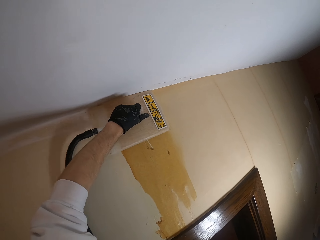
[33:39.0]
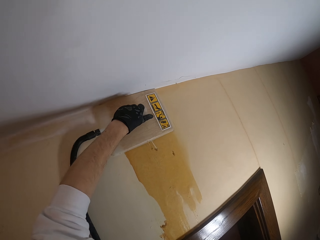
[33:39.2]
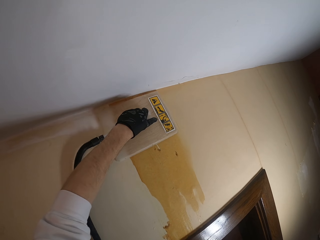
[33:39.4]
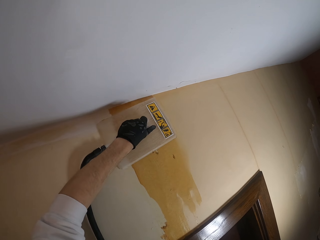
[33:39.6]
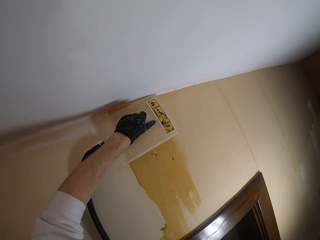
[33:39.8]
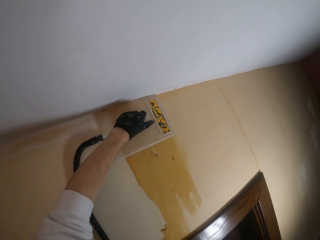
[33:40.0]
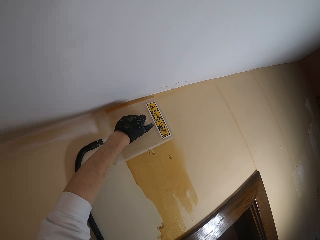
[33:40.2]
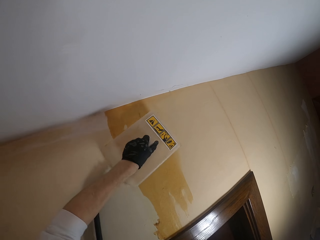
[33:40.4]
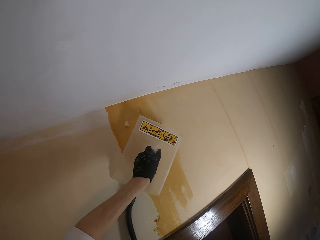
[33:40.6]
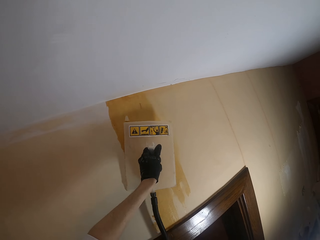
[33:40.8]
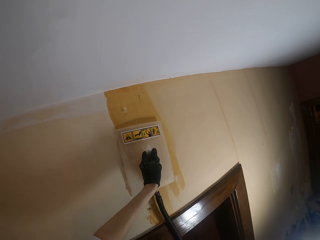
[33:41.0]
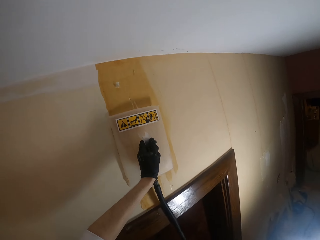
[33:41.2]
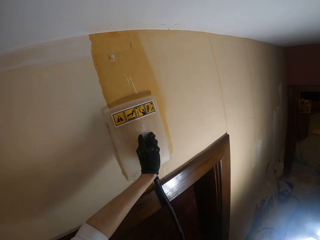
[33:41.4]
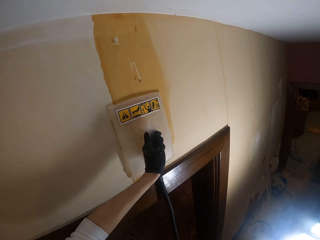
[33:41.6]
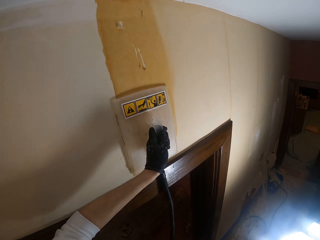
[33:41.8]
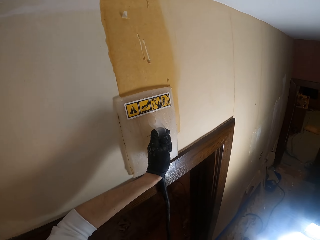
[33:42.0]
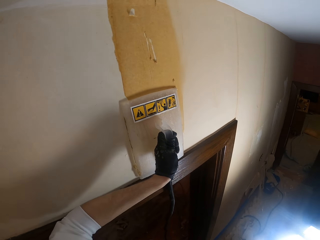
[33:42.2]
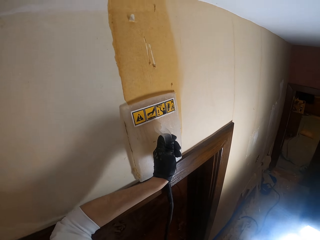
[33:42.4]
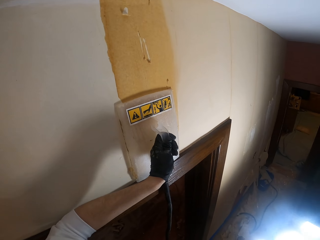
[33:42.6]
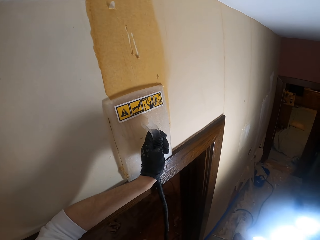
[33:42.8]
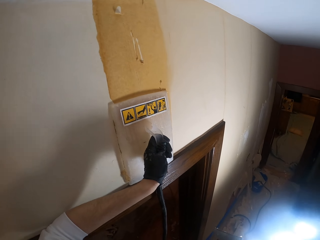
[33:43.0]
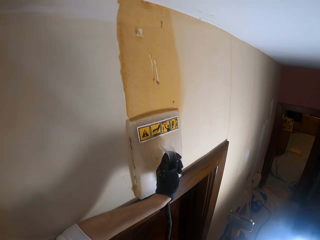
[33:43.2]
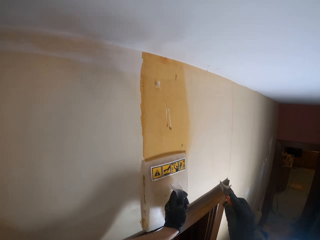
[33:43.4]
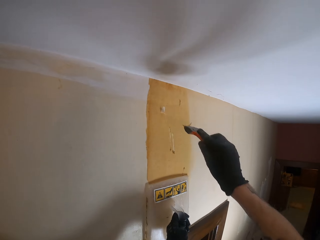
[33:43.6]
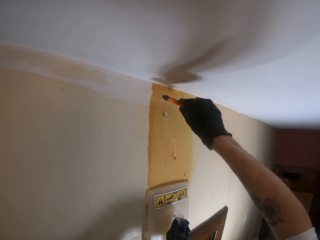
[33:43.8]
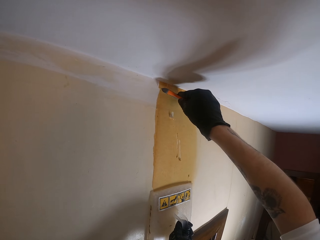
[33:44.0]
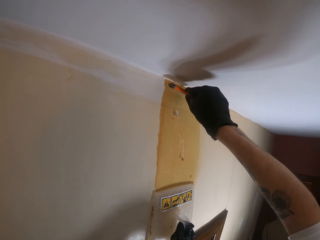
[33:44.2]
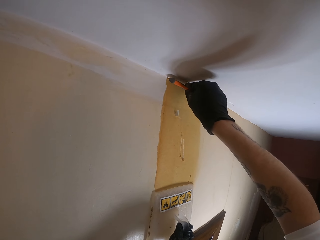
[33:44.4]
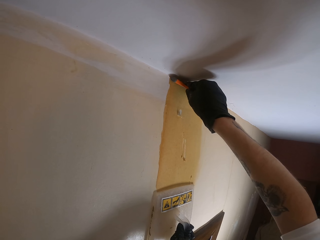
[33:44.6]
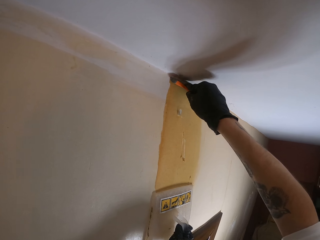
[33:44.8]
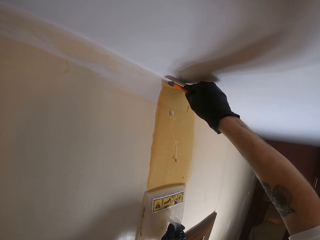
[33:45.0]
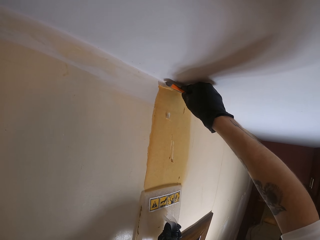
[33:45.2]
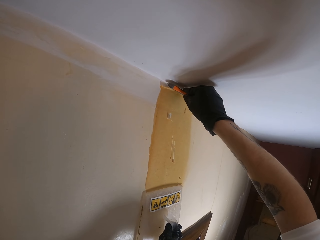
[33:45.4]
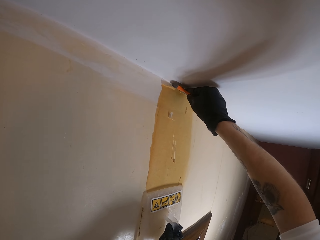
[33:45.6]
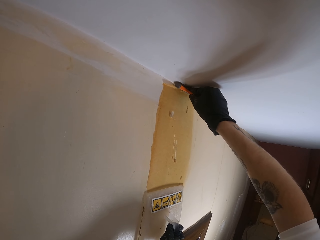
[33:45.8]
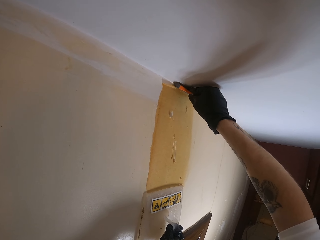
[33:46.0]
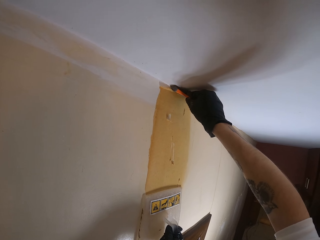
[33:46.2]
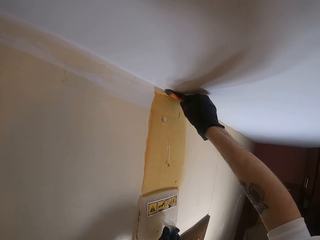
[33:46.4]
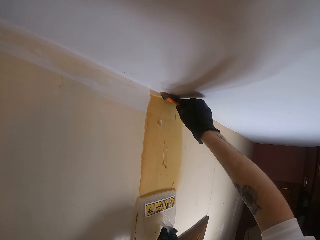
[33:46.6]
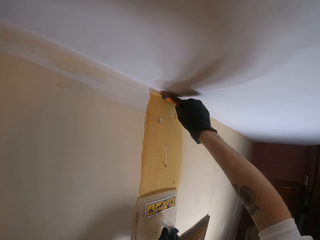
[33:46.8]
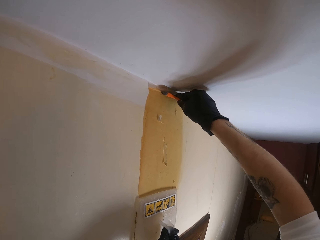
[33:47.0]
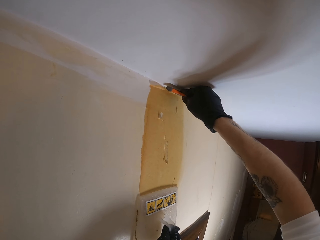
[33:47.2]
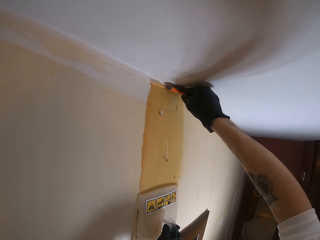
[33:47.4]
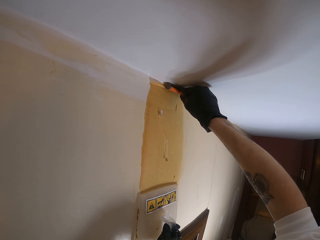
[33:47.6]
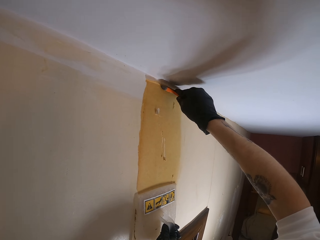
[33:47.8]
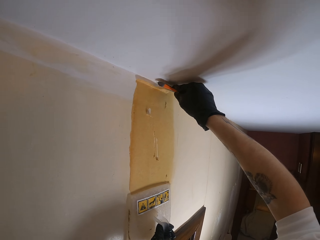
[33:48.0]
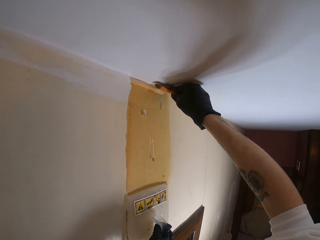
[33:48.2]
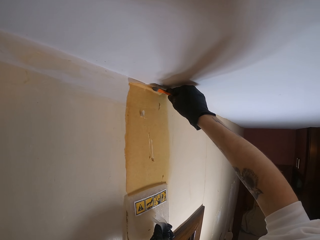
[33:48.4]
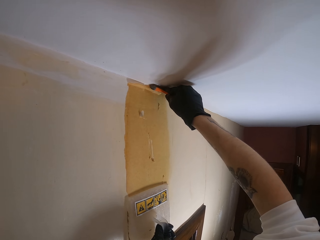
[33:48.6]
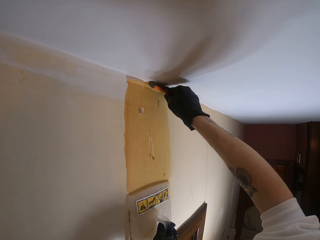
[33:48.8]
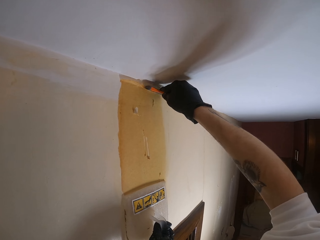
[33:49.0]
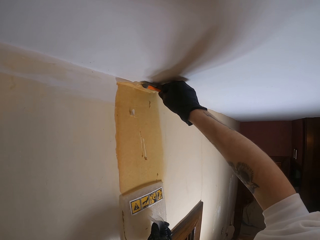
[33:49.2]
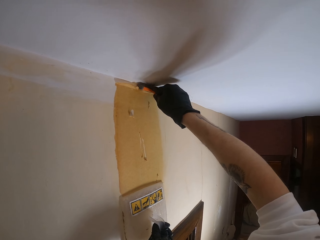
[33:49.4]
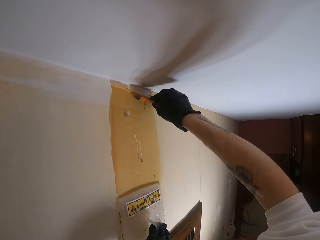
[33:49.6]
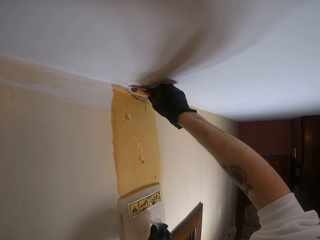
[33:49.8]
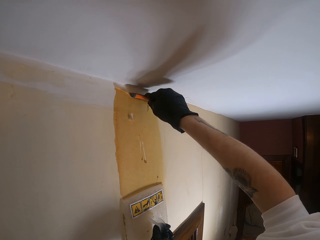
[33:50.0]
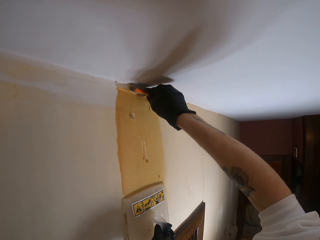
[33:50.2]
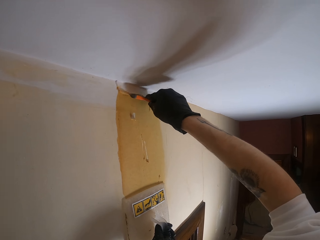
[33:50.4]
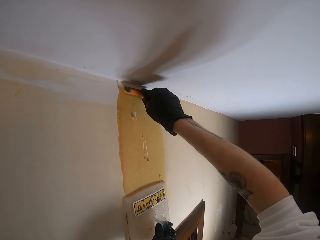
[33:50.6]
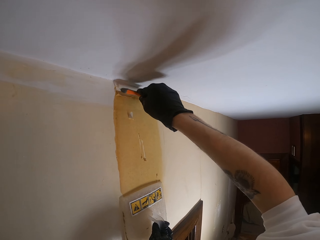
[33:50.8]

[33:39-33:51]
The camera wearer moves the wallpaper steamer along the wall. They place the tool on the wall. They move wallpaper from the wall with a wallpaper scraper.

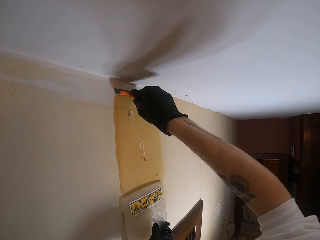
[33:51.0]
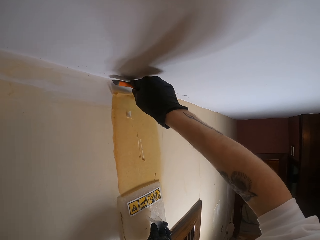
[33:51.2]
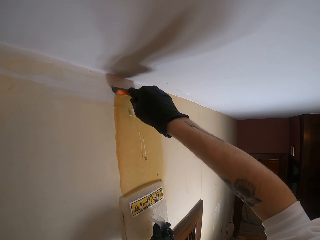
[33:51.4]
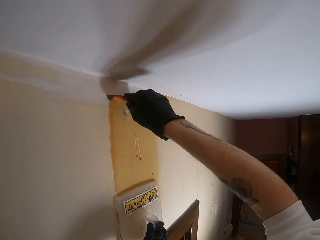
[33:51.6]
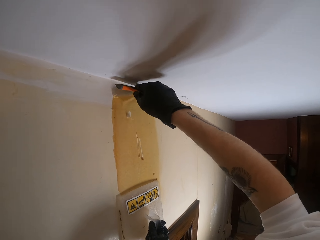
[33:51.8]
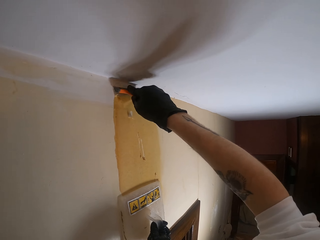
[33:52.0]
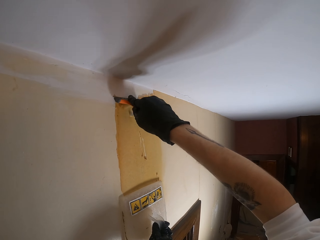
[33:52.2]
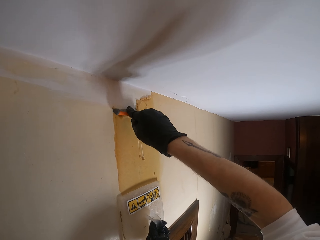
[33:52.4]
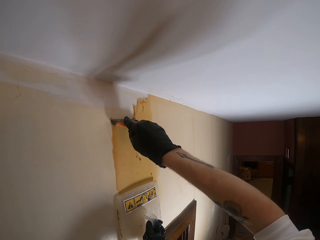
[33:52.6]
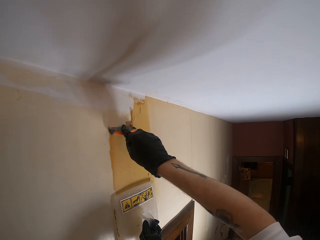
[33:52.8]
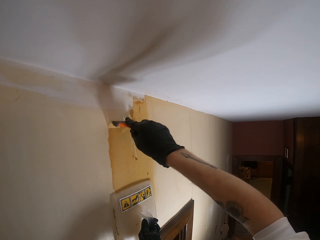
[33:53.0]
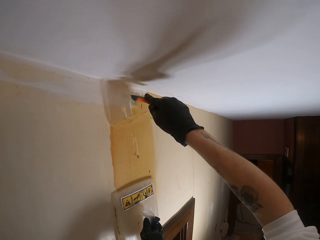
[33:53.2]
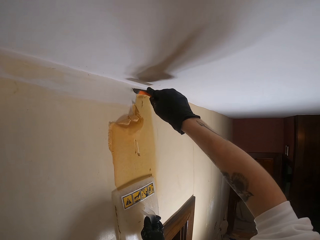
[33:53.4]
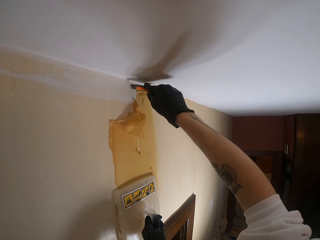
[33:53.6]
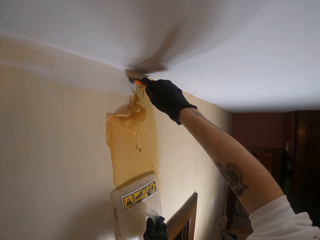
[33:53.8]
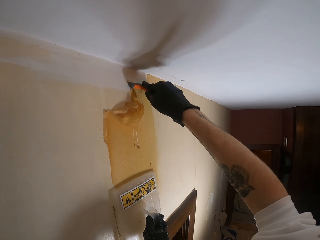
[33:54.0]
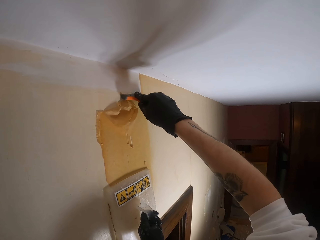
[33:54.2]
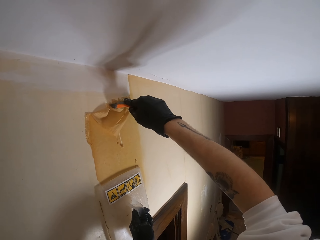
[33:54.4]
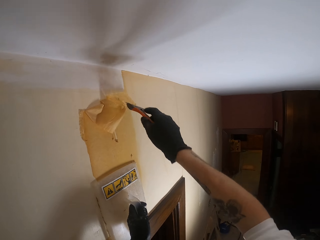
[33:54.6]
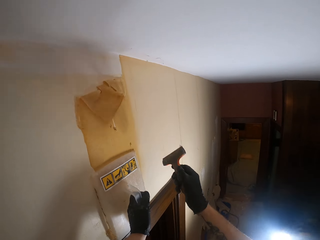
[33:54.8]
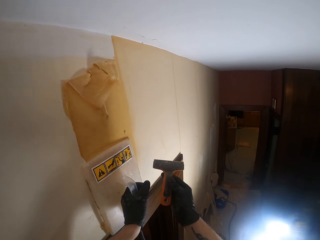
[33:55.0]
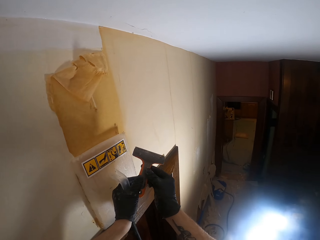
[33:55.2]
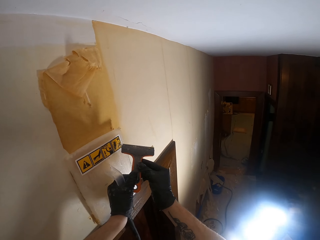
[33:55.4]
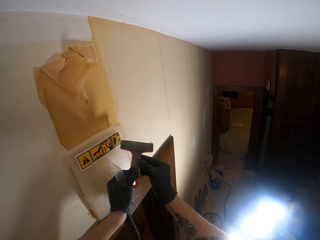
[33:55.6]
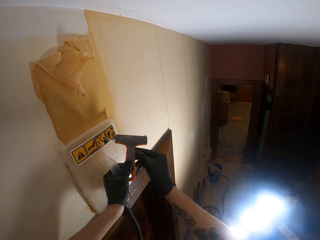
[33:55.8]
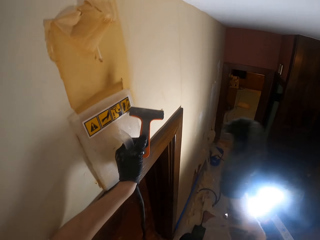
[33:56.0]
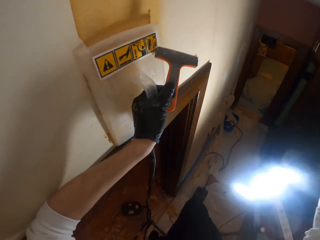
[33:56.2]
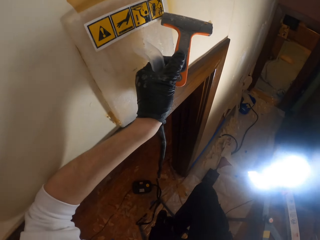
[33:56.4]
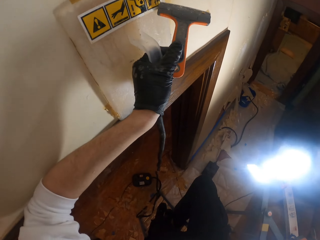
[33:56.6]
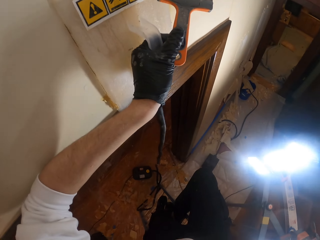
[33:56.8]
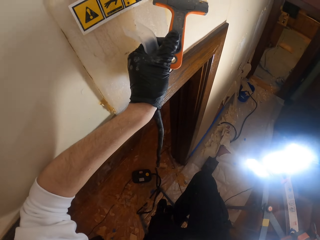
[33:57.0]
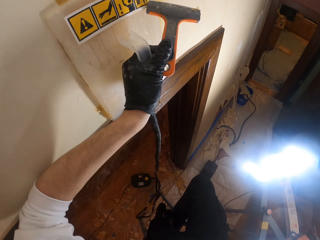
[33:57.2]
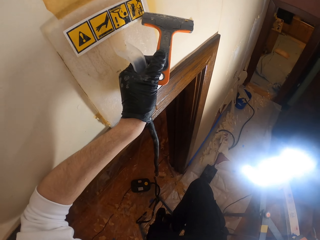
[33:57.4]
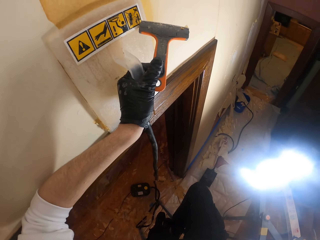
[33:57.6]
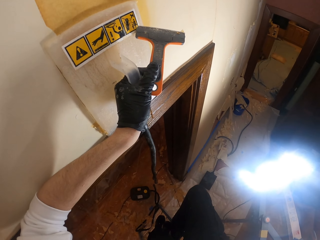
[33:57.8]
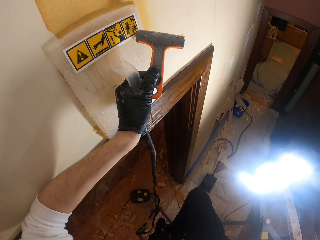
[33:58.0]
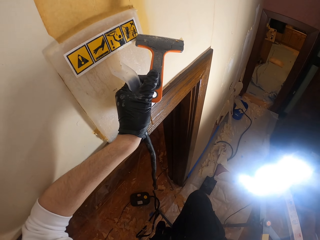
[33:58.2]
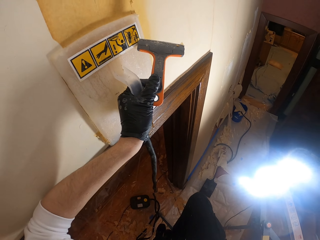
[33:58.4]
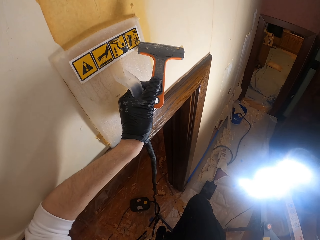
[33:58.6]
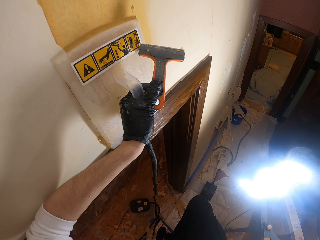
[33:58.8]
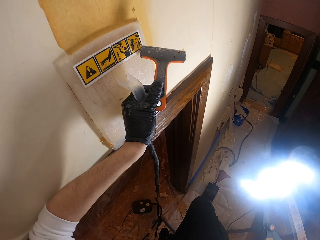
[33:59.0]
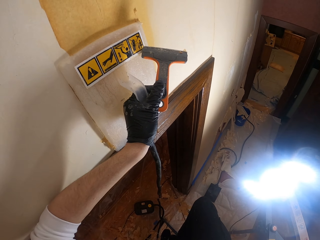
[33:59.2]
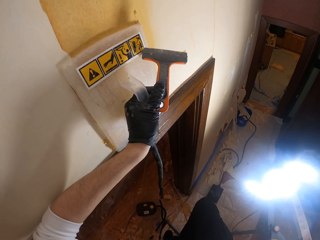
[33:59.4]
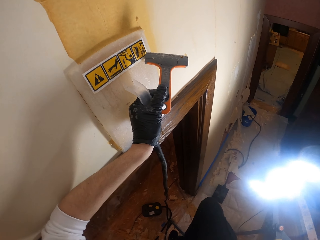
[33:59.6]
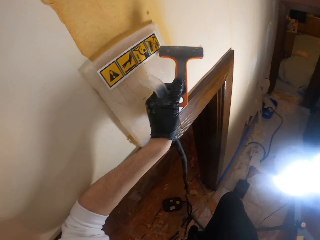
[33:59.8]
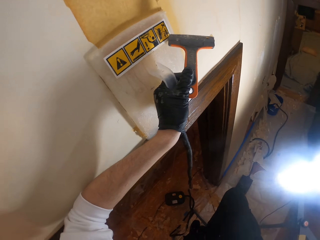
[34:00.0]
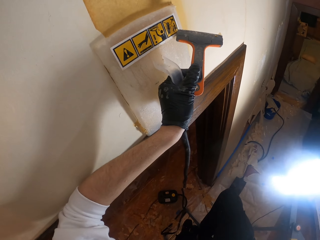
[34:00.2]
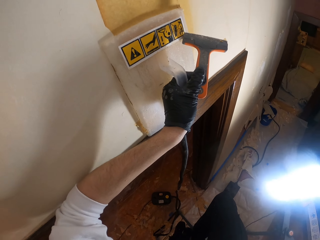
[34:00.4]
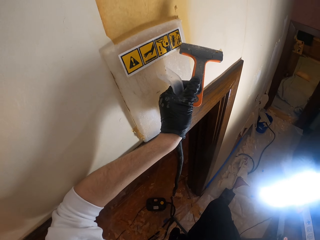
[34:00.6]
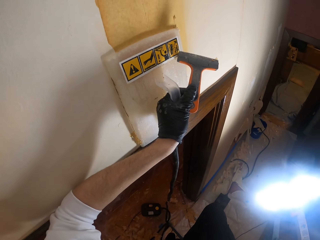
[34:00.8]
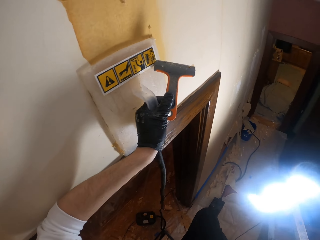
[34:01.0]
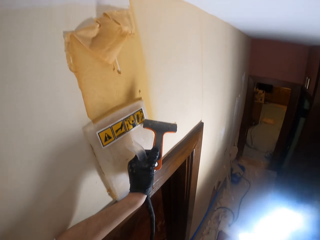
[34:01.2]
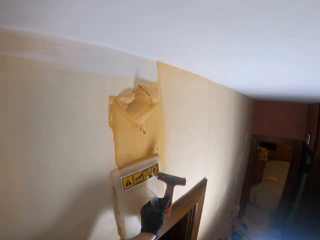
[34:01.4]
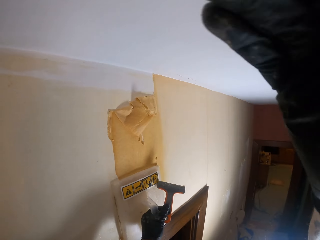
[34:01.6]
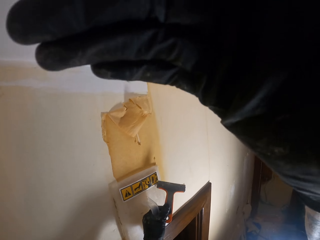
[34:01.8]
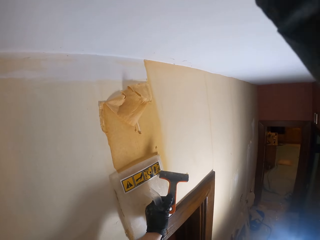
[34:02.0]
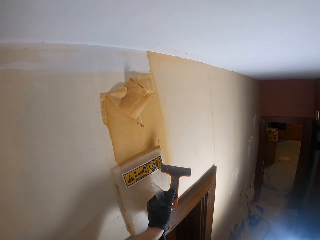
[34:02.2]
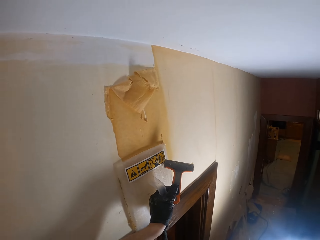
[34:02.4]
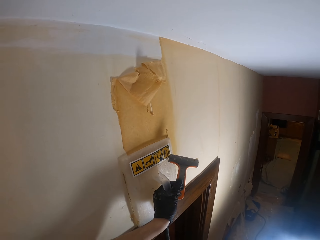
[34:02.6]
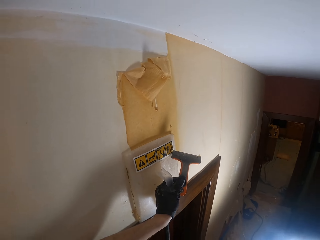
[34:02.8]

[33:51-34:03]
The camera wearer holds the wallpaper scraper on the left hand. They raise the left hand towards something.
